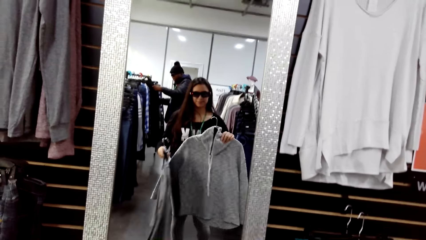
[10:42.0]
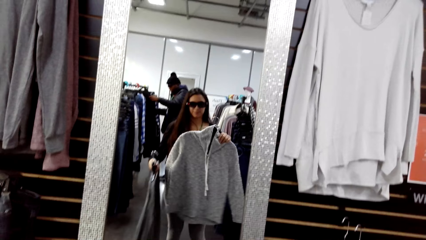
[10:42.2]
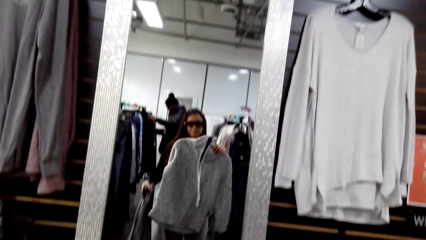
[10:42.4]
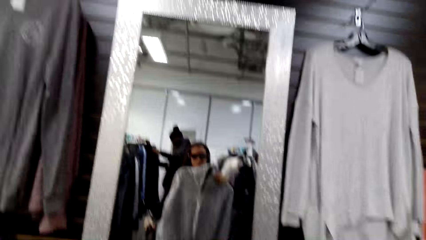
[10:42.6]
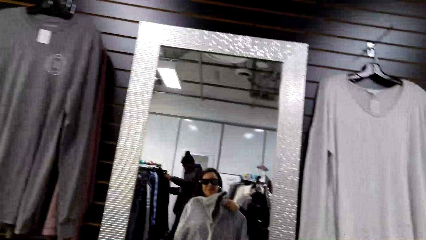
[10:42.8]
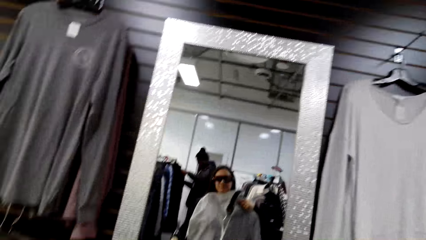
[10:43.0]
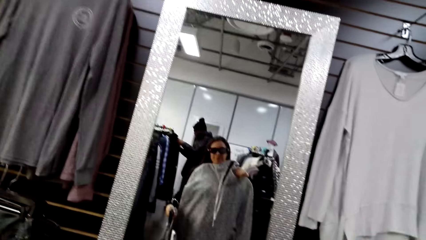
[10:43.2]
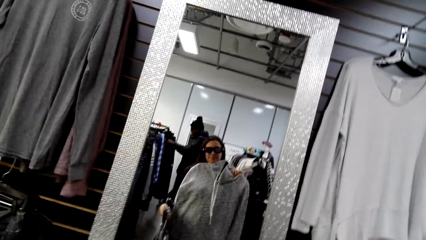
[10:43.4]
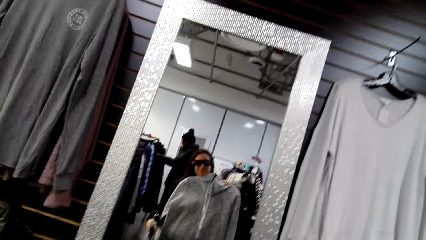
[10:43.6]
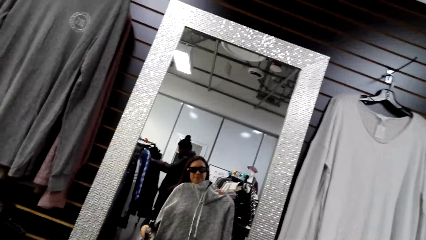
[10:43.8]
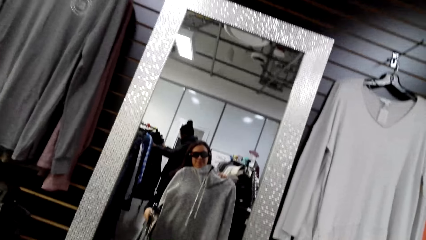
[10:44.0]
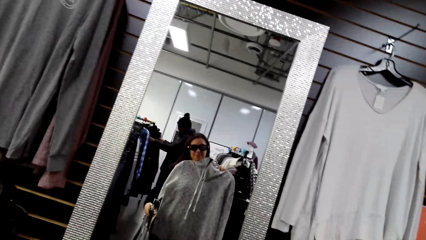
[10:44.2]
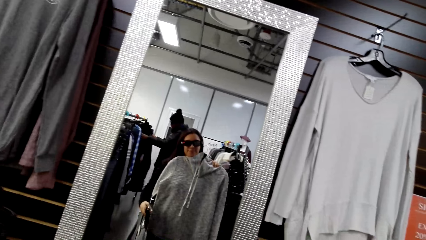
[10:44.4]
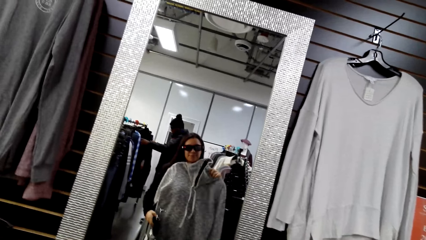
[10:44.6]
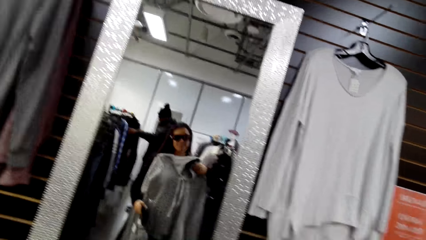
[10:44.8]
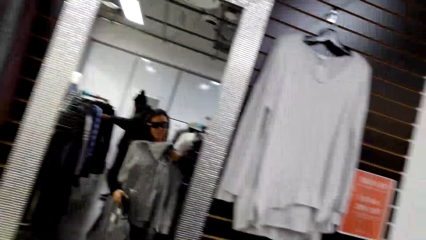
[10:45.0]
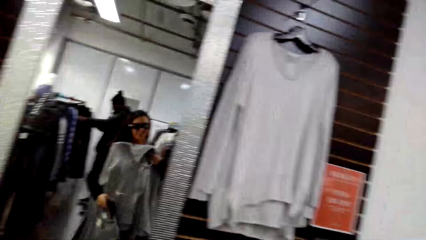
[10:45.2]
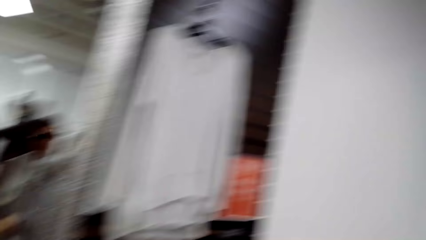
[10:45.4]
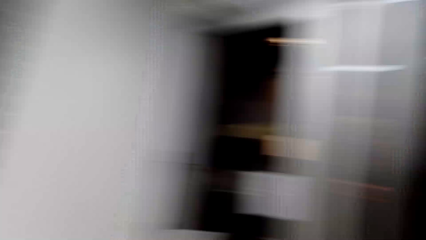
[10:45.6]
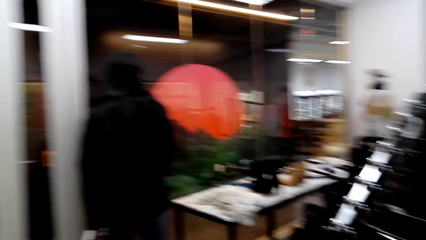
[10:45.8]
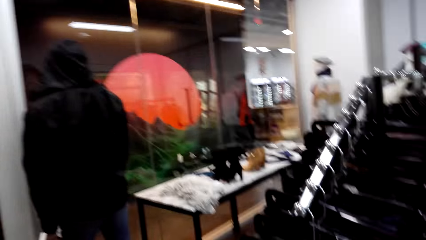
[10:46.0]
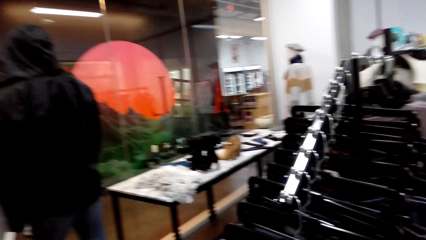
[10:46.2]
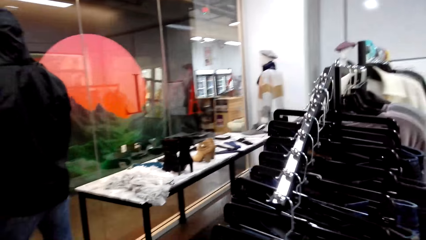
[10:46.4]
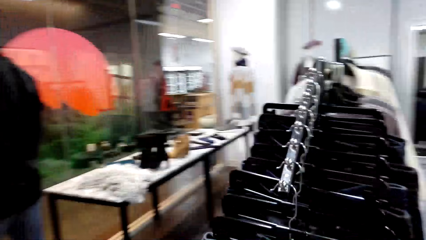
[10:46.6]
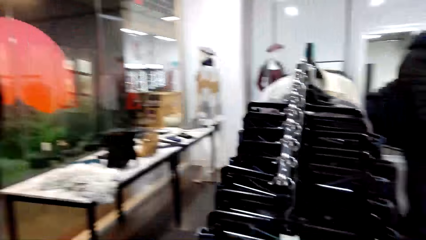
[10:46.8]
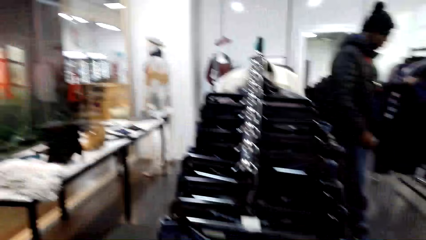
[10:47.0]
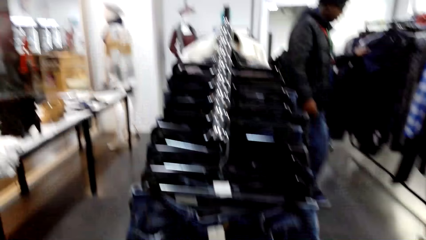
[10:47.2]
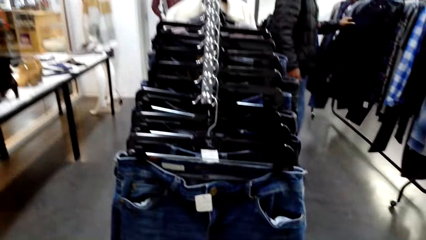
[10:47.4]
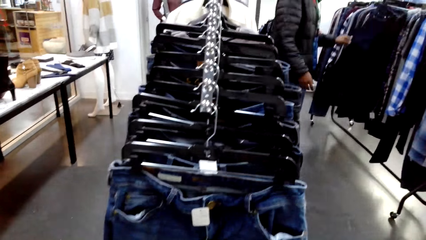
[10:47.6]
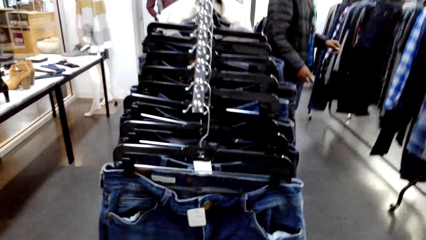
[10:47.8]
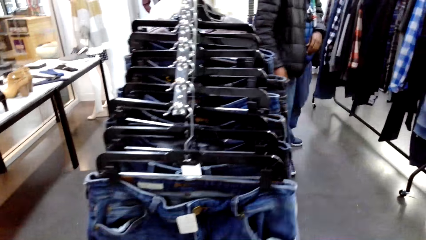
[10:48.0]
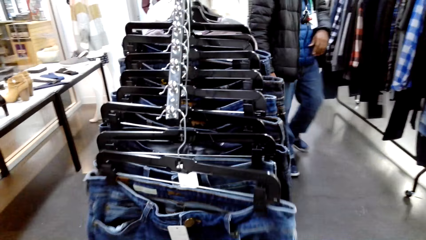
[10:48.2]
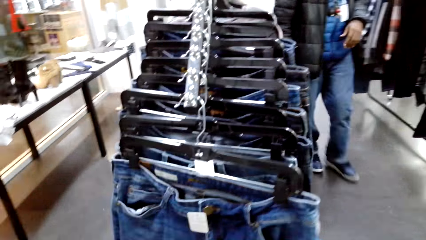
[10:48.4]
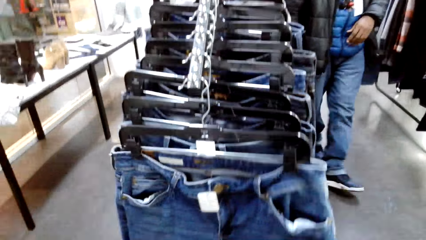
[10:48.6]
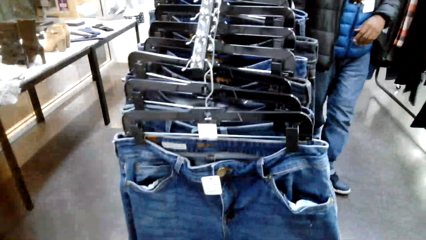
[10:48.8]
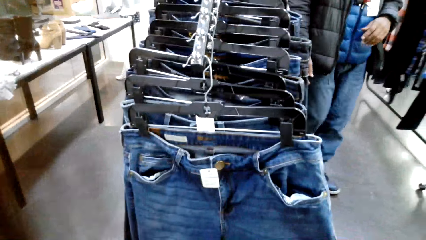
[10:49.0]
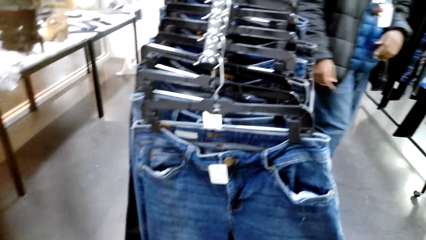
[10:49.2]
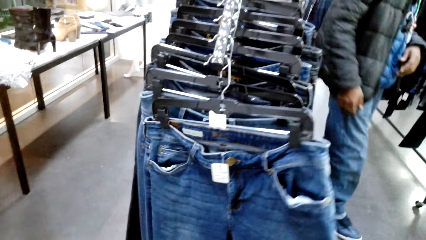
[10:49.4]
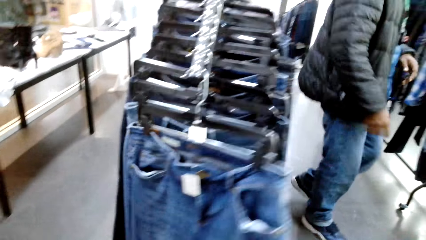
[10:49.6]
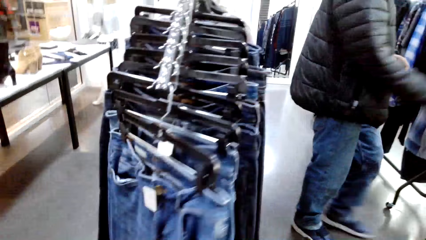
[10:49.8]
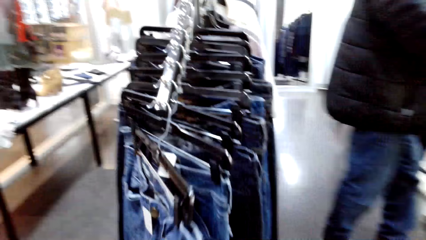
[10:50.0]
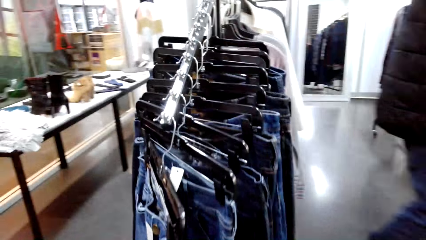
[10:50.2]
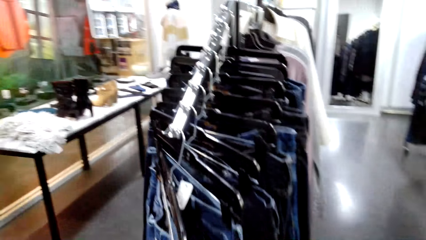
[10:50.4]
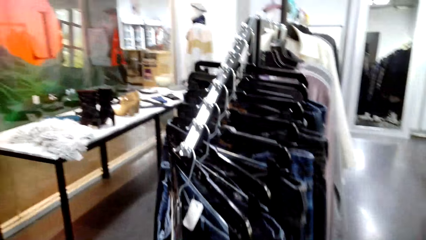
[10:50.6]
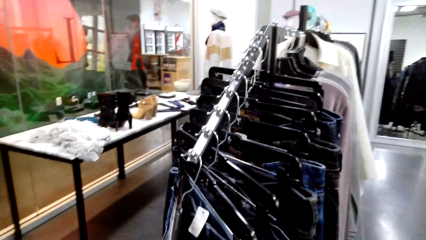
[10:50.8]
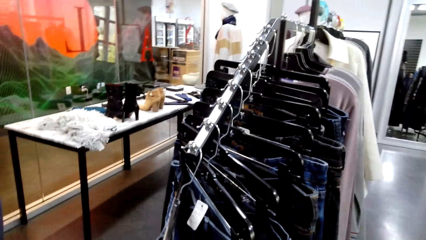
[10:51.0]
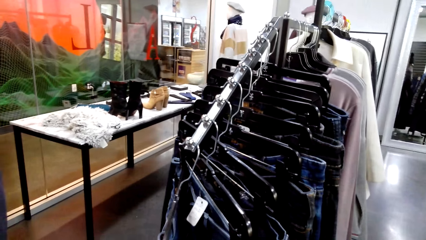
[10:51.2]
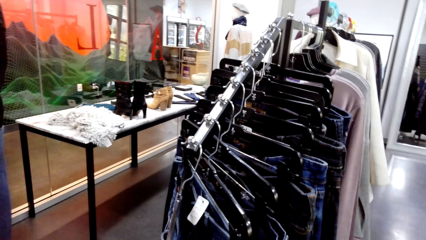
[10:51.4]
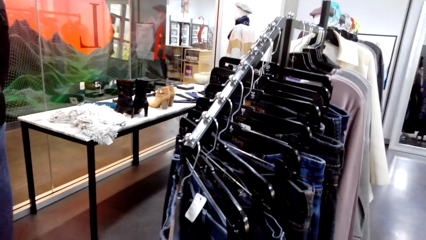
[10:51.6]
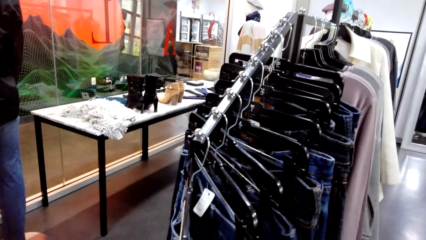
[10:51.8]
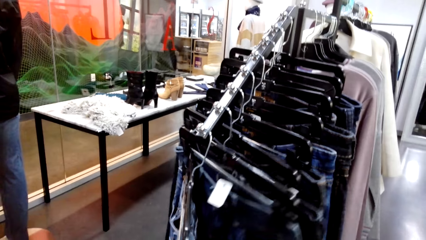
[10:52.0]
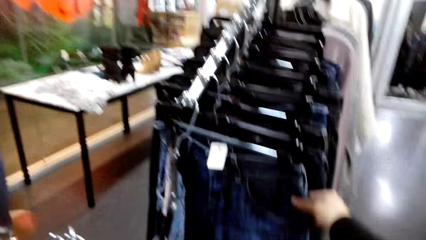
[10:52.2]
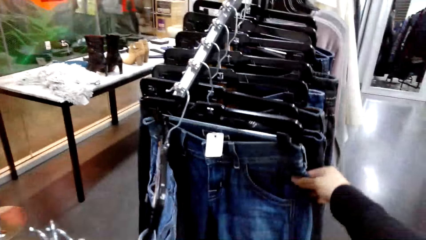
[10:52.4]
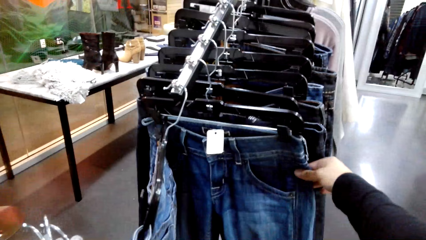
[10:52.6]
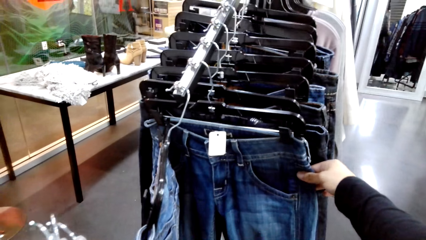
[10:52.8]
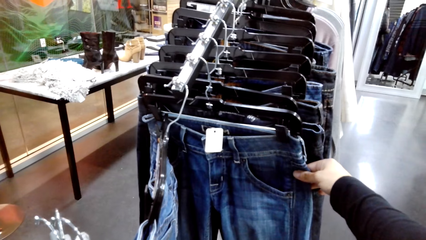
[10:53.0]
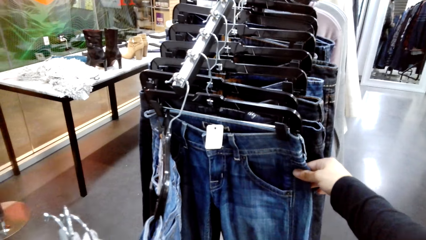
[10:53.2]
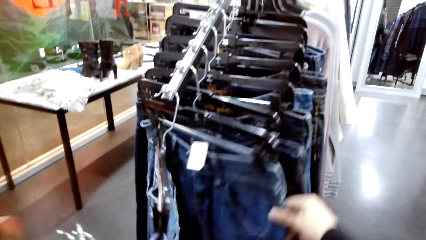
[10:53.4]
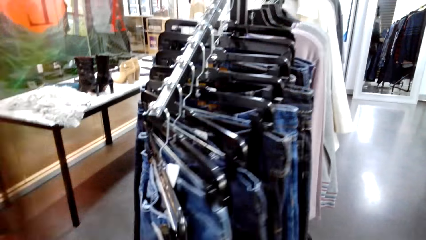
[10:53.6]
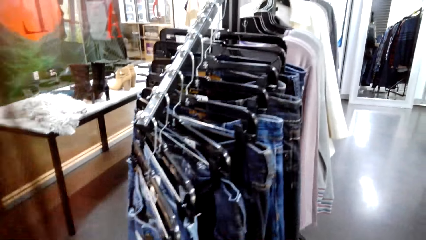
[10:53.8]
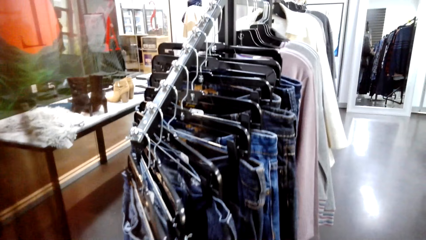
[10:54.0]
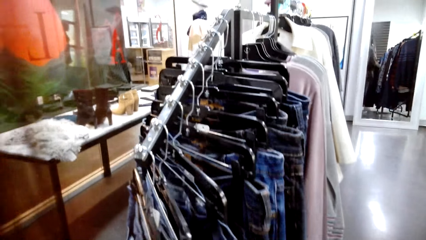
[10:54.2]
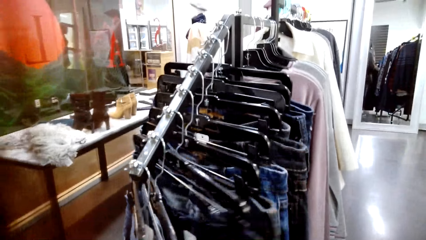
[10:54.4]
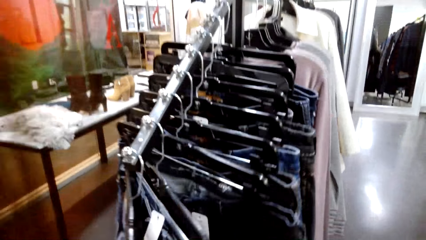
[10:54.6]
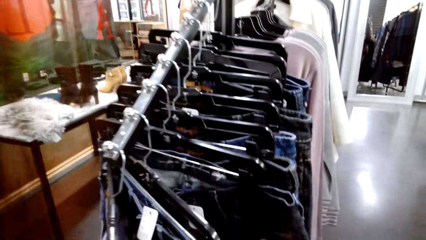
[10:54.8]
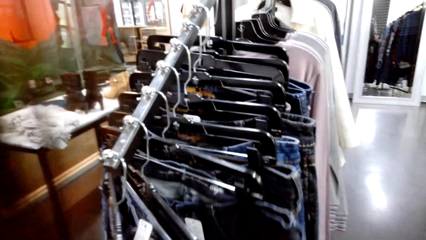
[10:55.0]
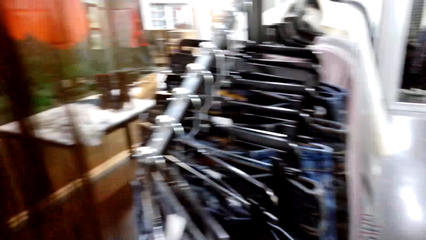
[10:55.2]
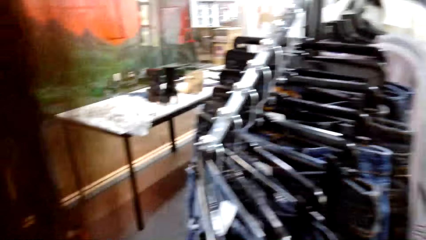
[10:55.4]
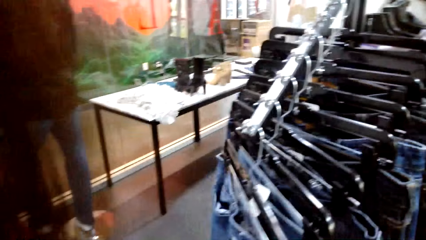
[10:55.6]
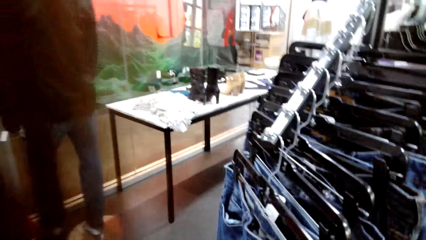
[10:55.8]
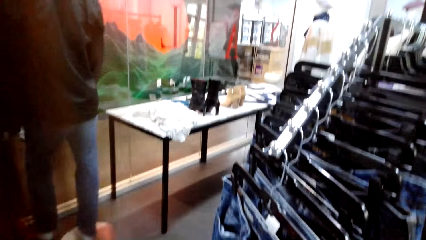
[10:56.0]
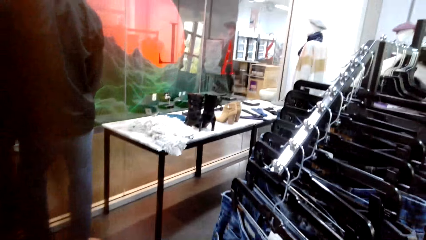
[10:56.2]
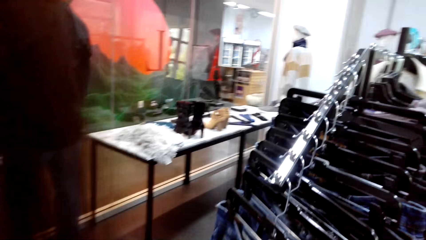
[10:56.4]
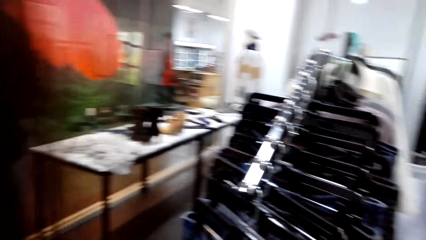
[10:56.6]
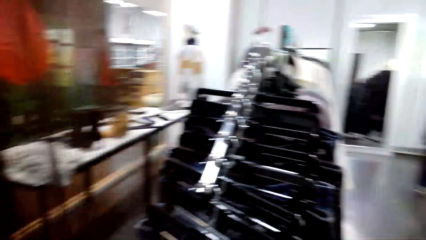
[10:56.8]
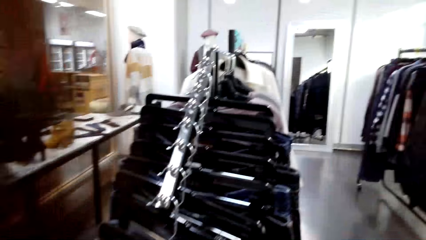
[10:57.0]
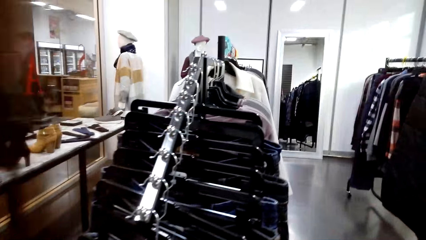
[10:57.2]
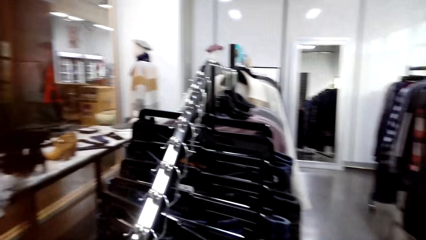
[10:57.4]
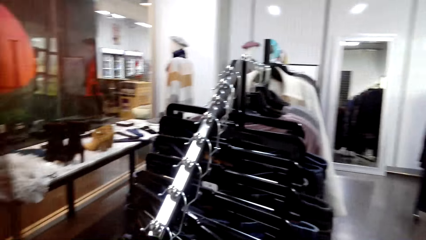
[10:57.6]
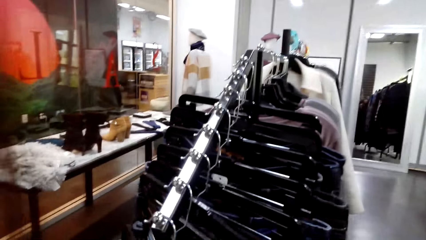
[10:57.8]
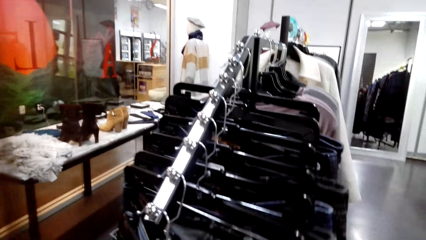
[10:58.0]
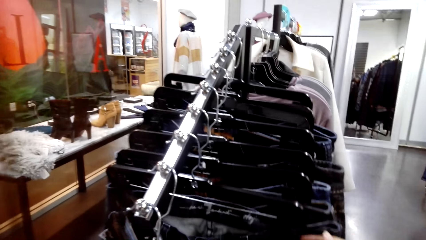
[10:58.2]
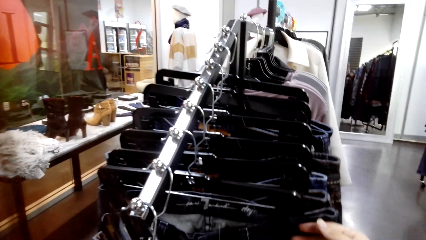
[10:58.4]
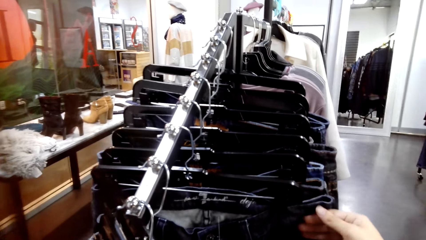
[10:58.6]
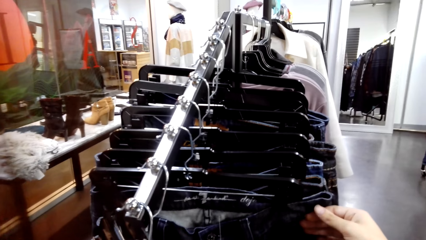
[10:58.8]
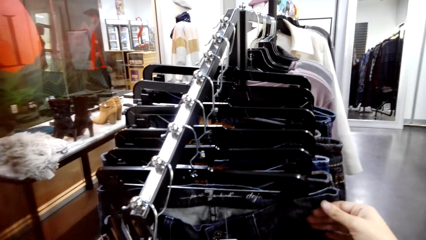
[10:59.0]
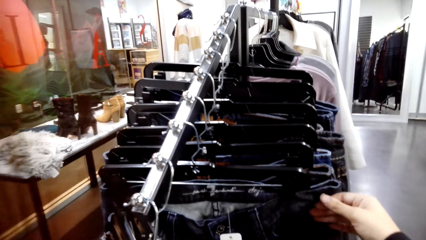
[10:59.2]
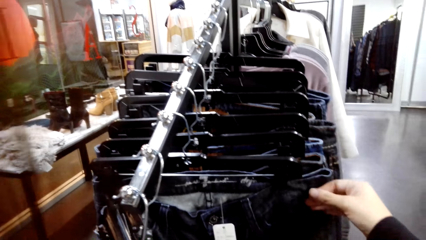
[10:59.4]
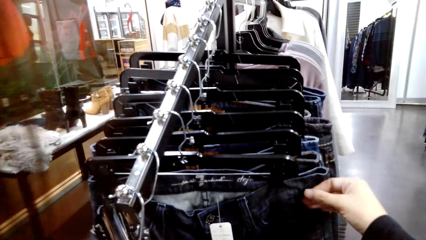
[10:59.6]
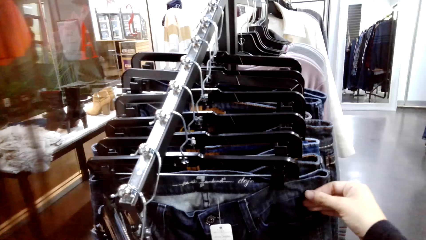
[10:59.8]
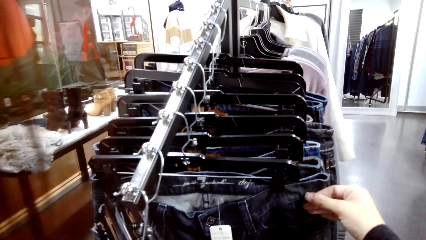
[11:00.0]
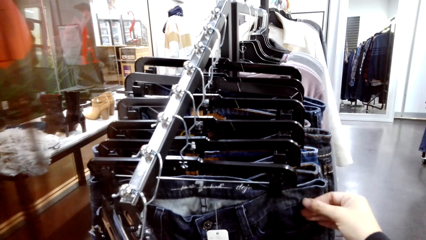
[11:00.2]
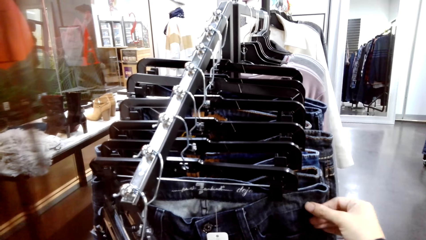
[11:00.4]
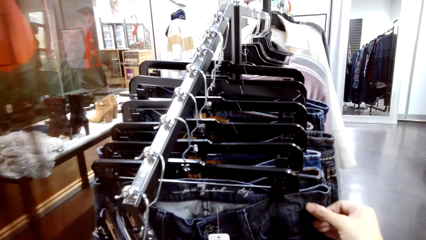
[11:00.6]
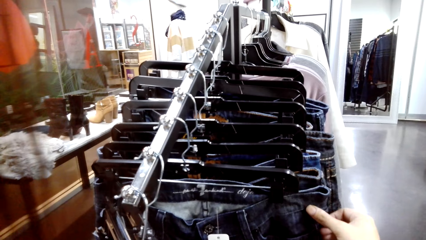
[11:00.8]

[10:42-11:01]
The camera wearer raises the jumper sweater. They fit the sweater. They turn around the shop. They walk forward. They touch the jeans. A man walks towards the hanging line. The camera wearer looks around the hanging line. They inspect a trouser on the hanging line. They look around the hanging line. They inspect a trouser on the hanging line.
